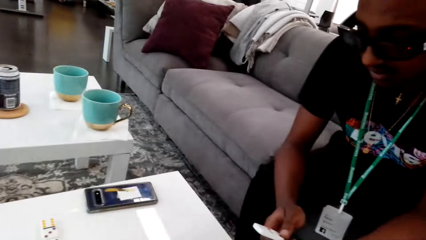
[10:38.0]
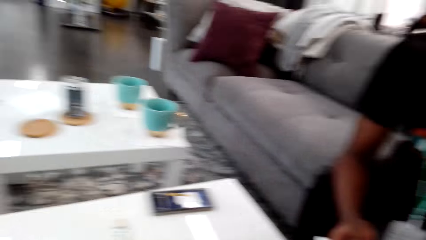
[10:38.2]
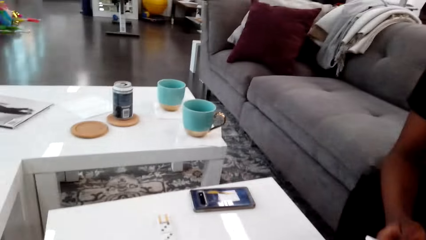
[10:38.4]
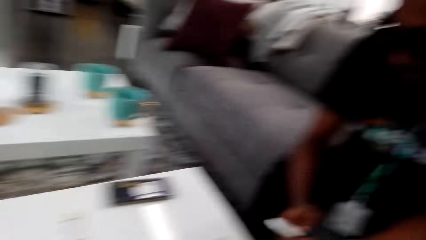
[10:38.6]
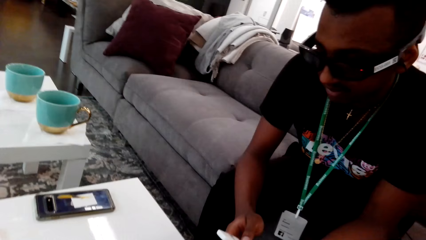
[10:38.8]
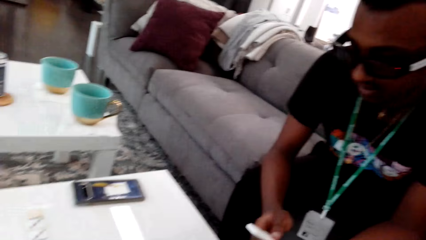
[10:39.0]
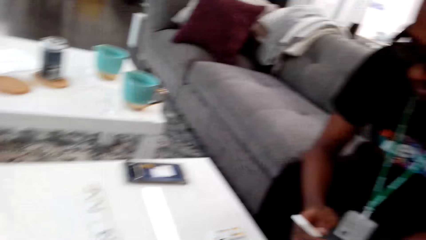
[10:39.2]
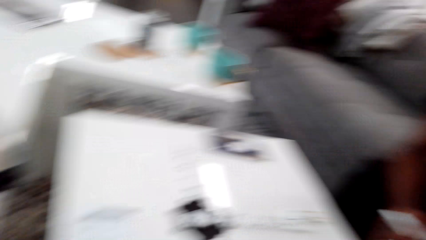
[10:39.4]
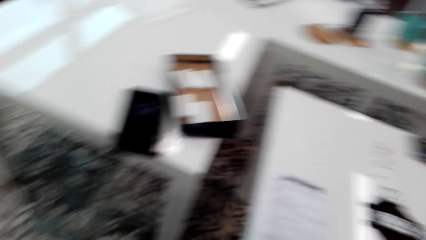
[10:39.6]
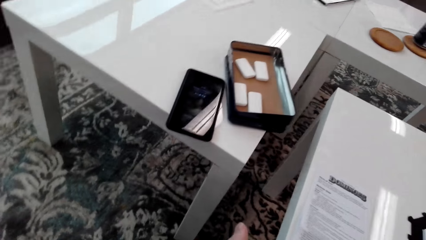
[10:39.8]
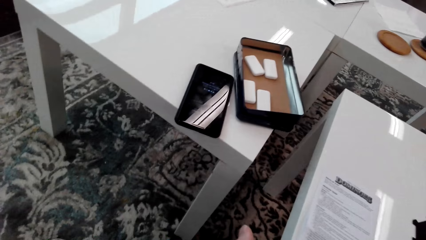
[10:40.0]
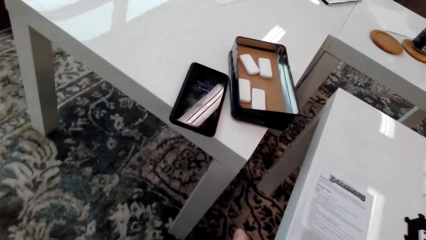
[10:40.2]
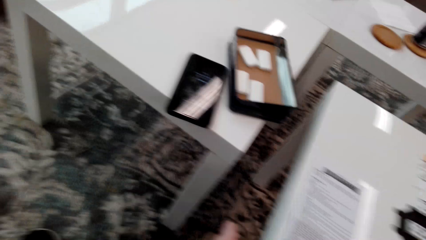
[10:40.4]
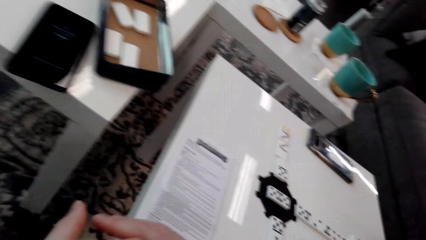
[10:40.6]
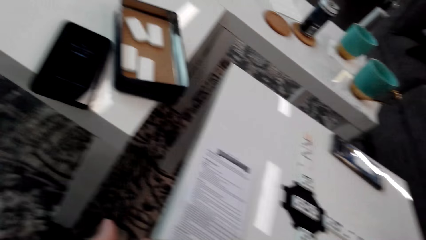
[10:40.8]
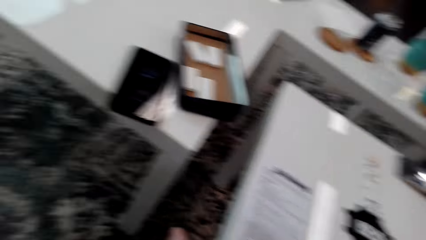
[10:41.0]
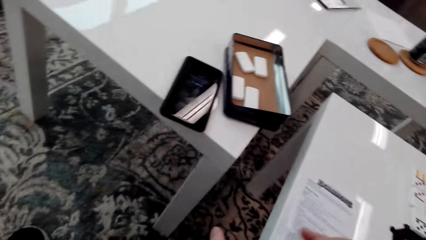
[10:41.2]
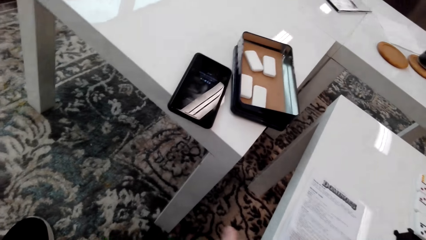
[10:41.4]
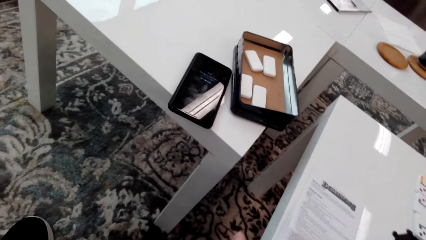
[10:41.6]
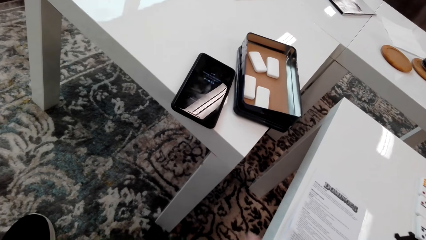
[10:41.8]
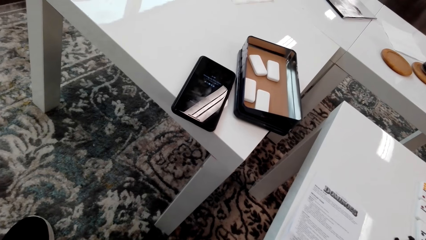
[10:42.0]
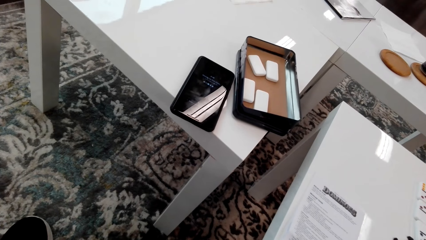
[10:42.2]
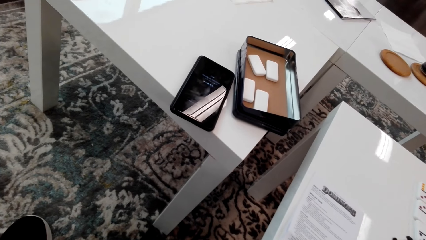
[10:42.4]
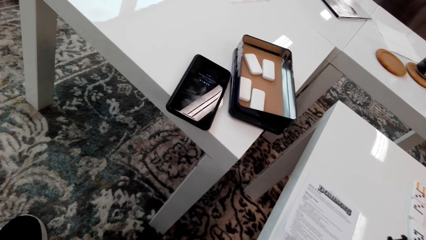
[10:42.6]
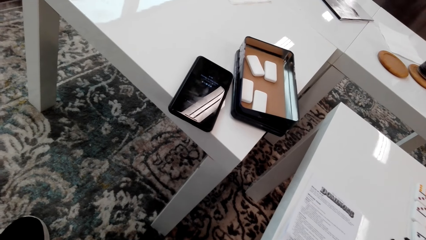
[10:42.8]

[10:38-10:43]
The camera wearer looks around.

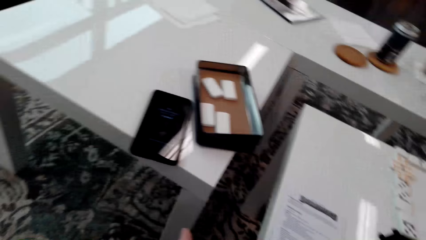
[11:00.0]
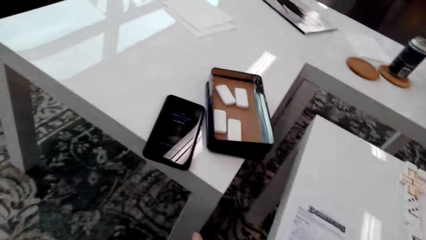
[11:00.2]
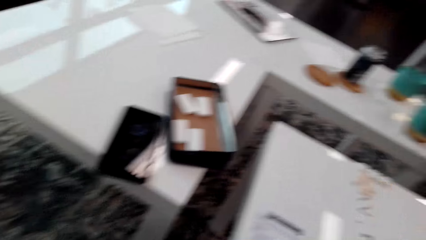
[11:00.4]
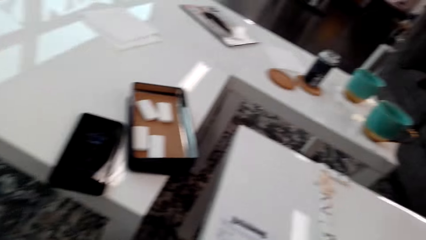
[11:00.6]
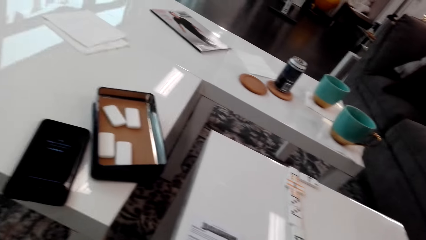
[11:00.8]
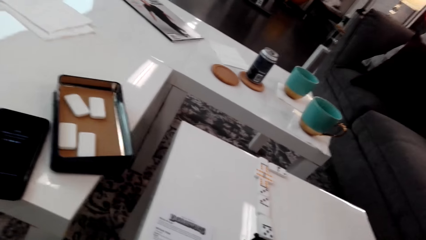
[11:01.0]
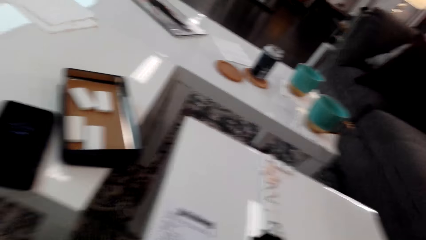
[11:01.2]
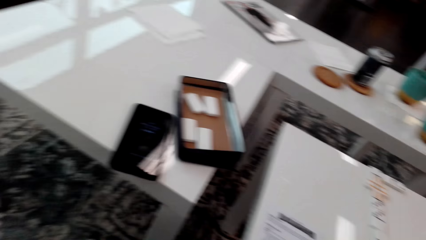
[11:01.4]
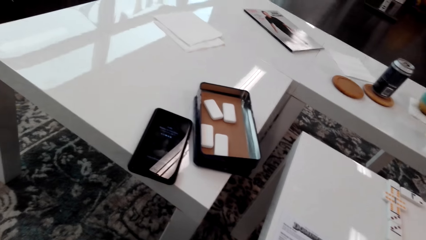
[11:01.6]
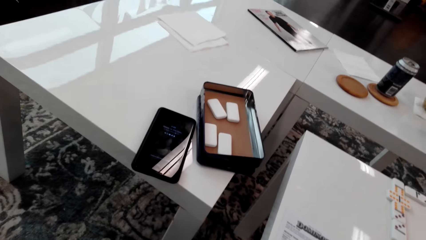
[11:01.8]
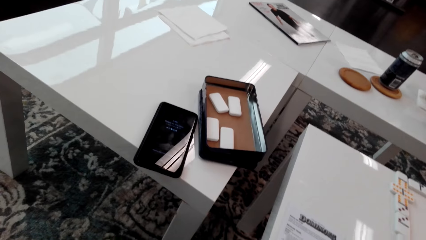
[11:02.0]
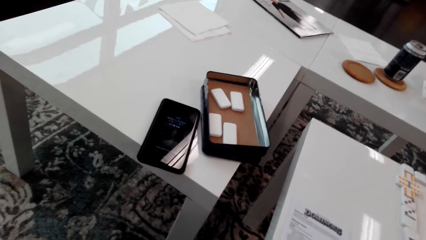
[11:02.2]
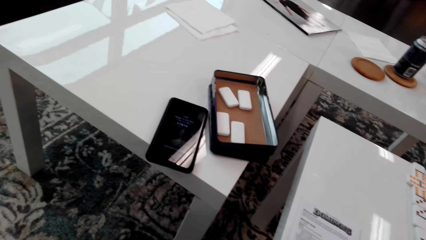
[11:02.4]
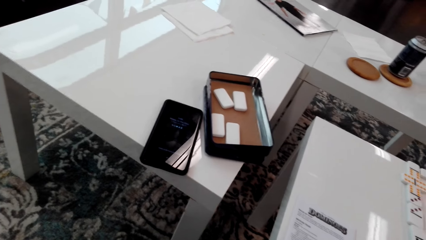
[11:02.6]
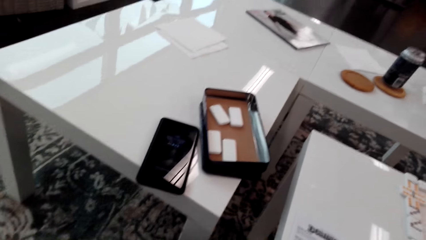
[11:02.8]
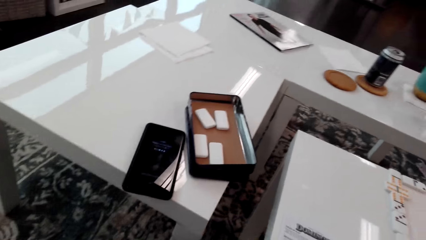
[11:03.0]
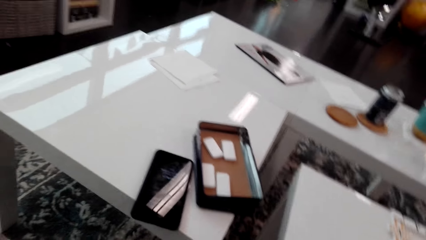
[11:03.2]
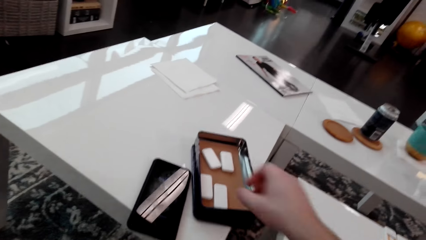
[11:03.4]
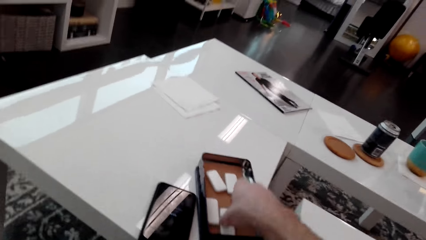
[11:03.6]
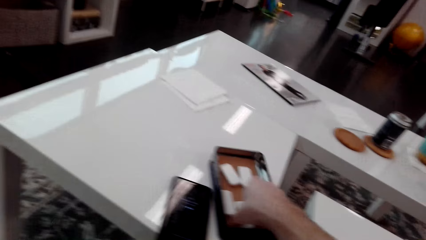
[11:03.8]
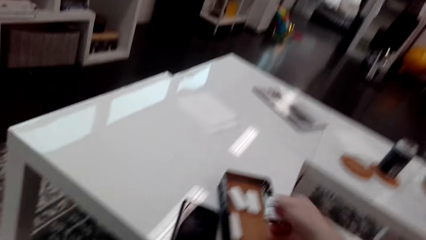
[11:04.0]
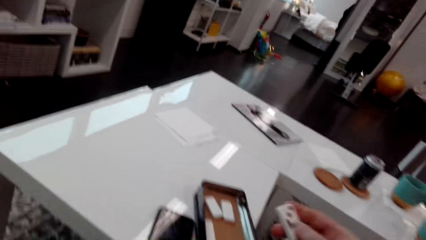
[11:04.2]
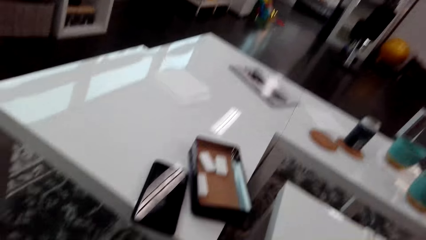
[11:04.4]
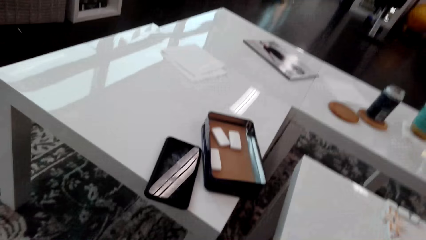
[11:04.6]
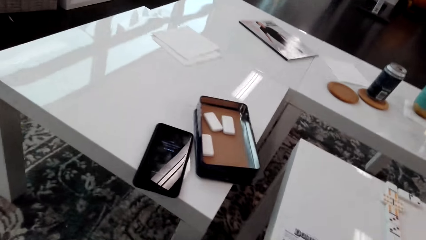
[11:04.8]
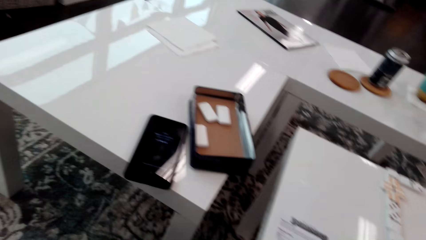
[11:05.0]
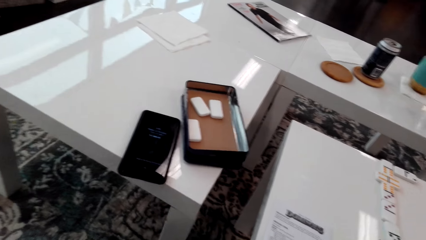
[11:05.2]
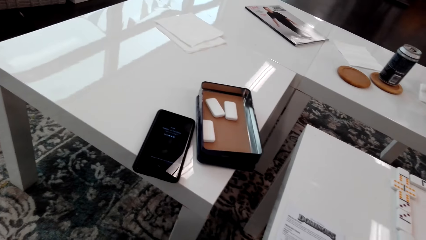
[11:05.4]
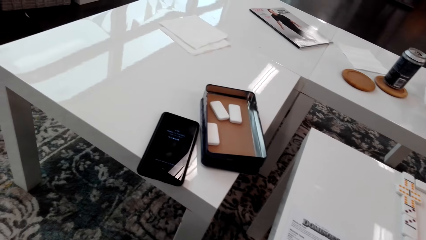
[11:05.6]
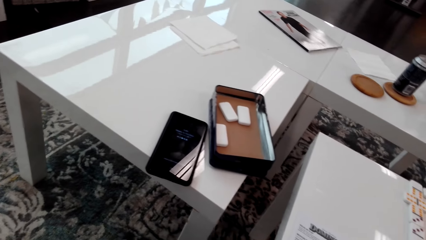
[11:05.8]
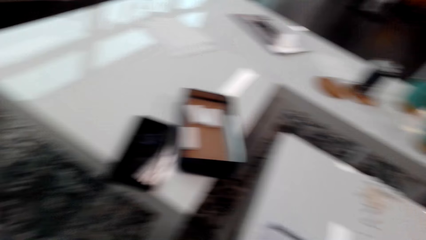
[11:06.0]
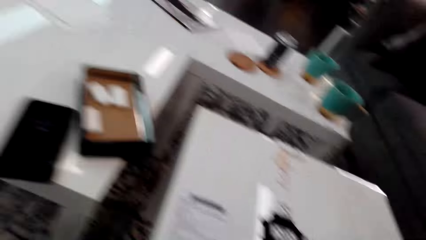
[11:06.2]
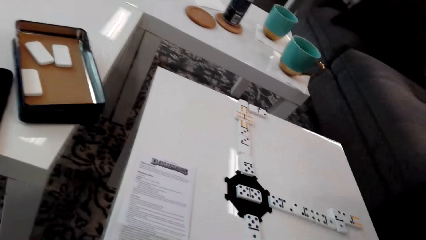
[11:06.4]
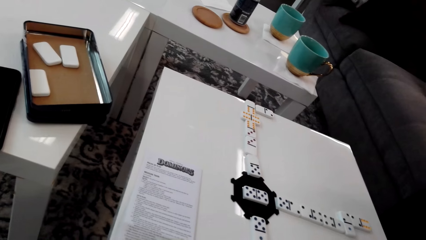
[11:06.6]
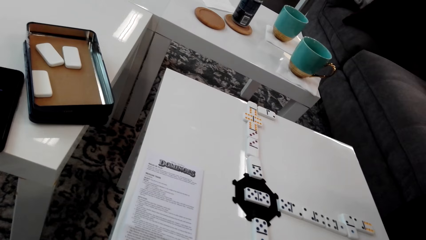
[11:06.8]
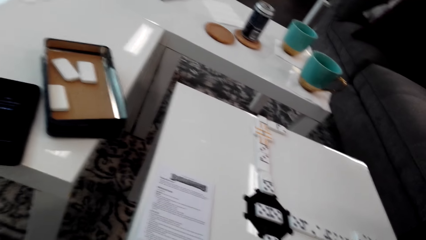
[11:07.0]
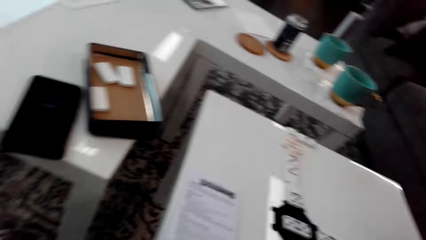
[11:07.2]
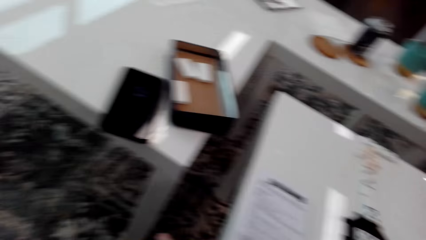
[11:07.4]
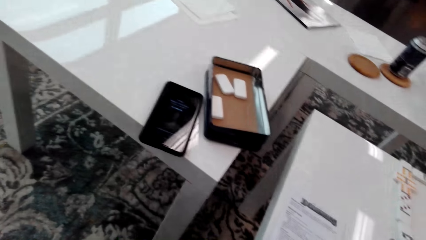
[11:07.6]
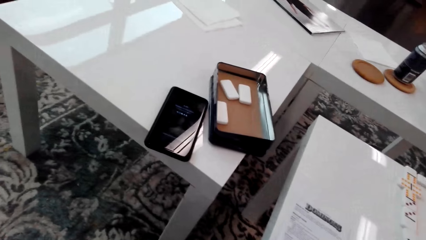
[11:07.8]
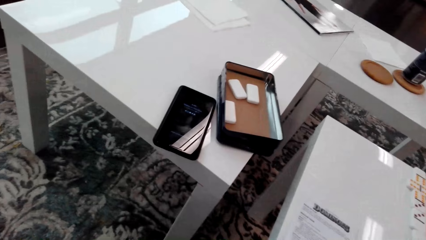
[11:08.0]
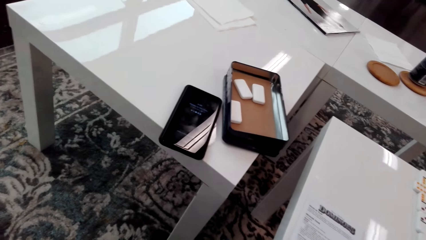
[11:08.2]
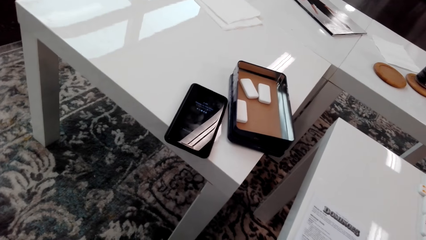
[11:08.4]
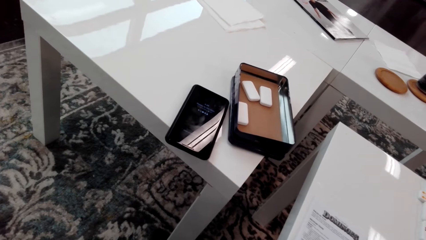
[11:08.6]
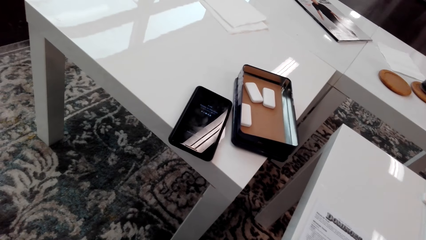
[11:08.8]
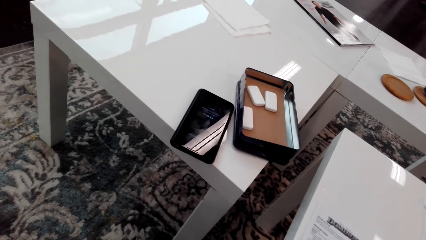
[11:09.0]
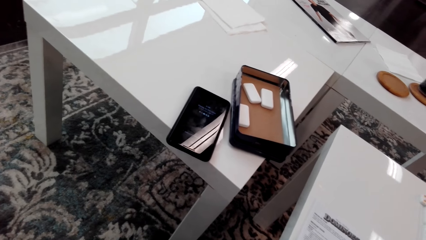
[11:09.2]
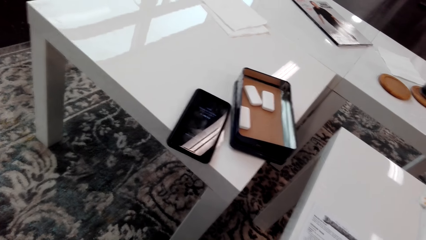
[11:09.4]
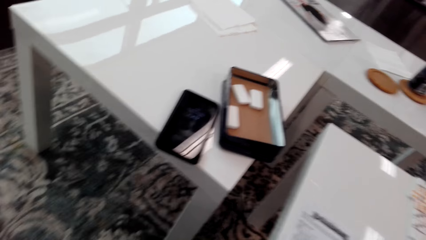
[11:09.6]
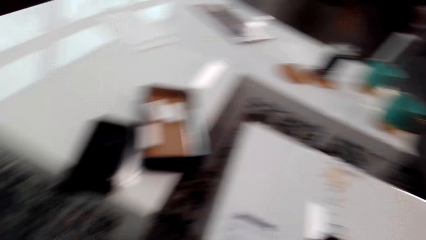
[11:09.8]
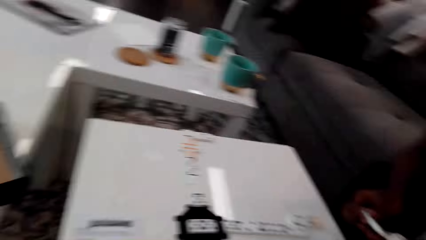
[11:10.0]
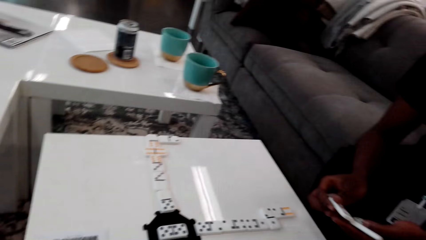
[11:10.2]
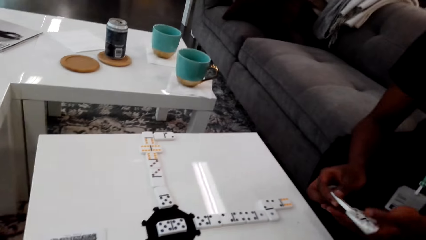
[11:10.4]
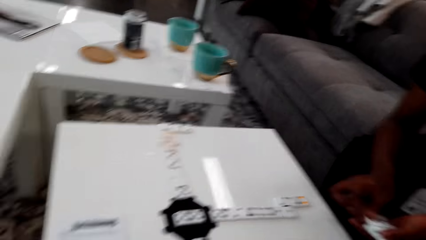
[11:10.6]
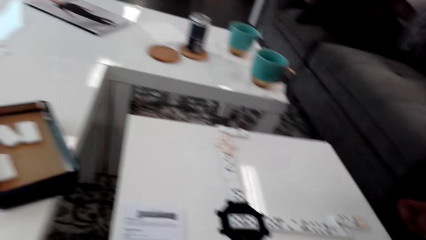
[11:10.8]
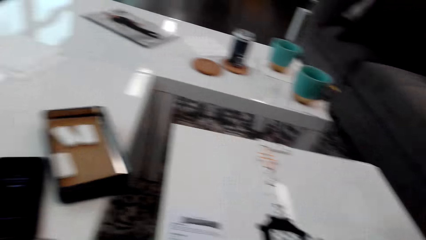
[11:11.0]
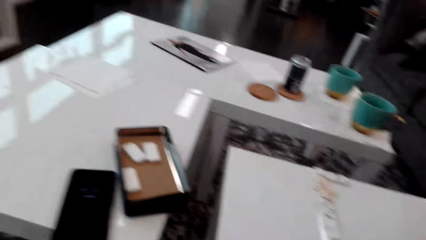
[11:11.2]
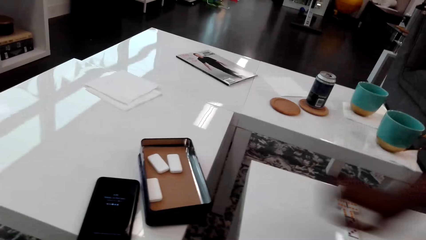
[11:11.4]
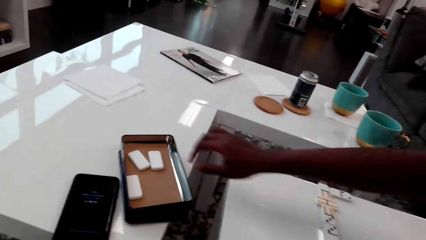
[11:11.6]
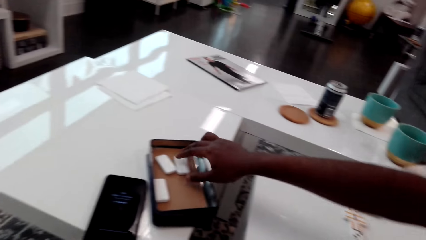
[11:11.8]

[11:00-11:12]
The camera wearer looks around. They take a domino piece or dice from the box. They look around. A man holds the pieces of dominoes in his hands. The camera wearer looks around.
